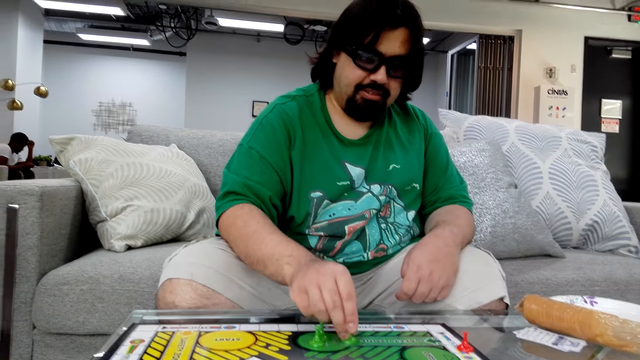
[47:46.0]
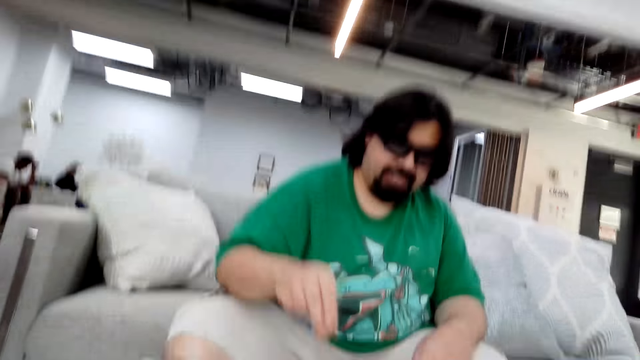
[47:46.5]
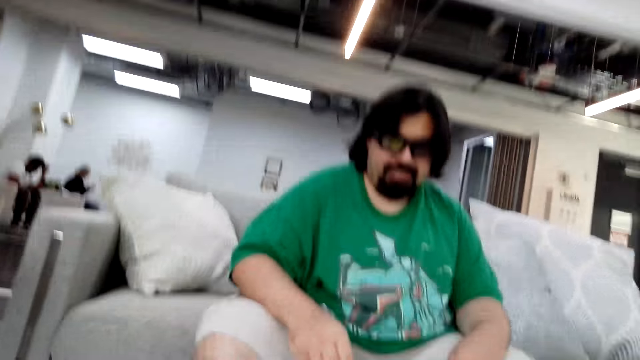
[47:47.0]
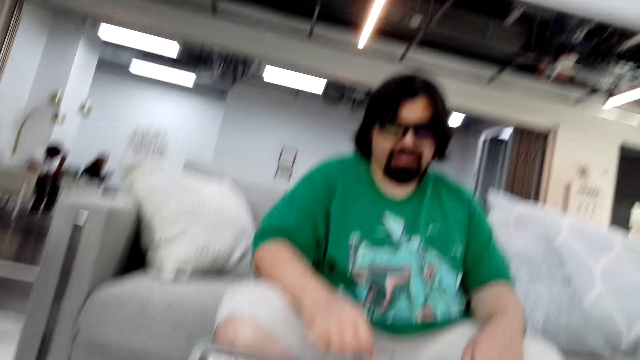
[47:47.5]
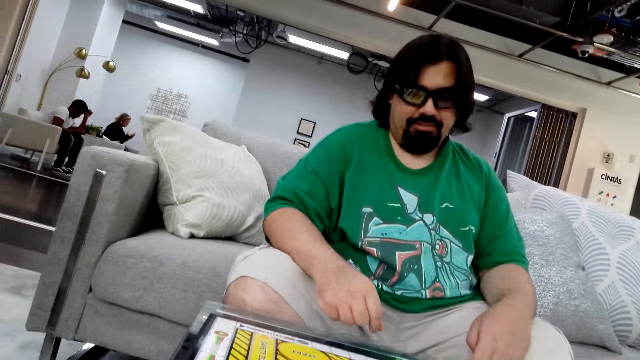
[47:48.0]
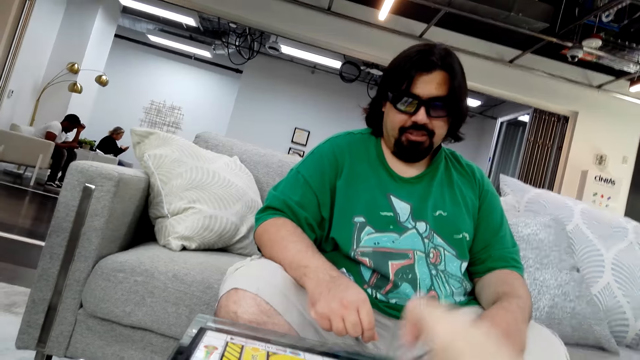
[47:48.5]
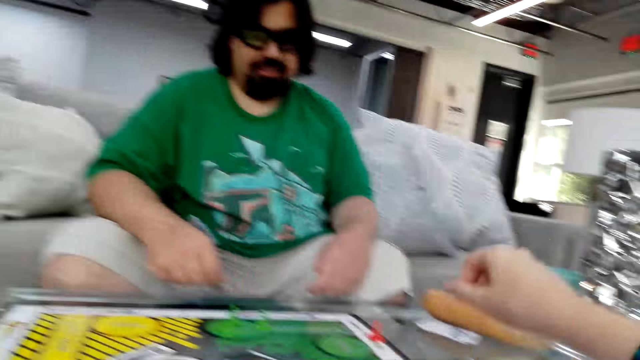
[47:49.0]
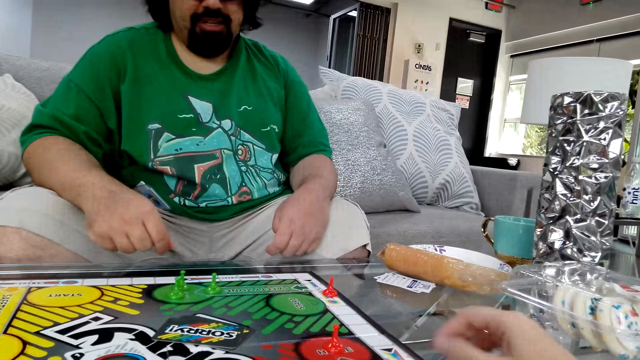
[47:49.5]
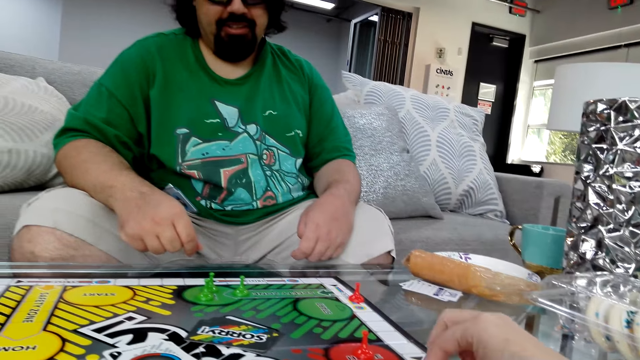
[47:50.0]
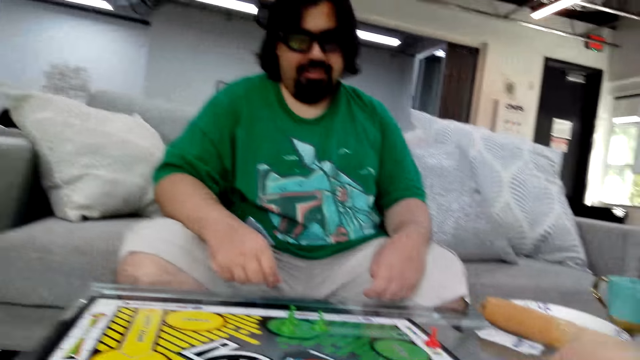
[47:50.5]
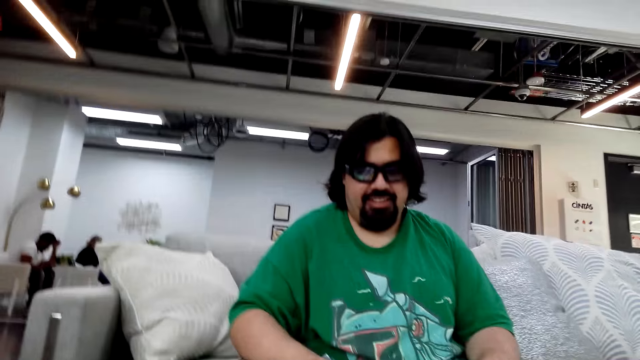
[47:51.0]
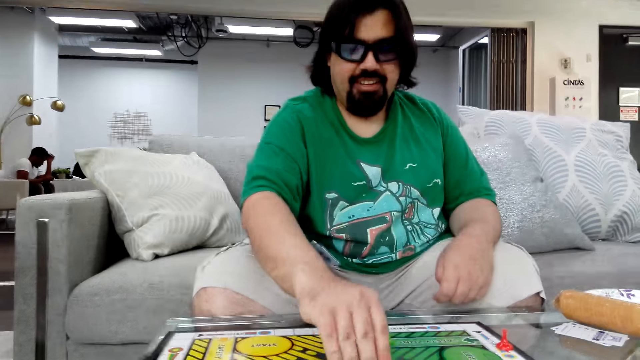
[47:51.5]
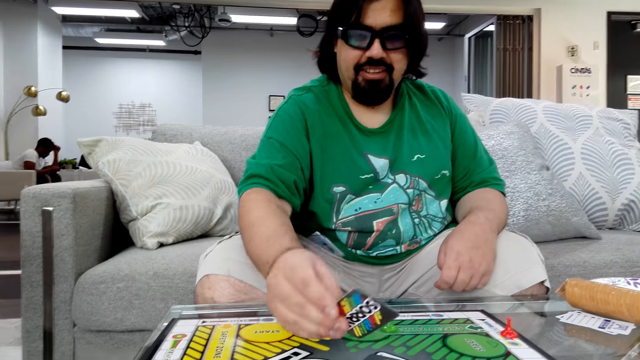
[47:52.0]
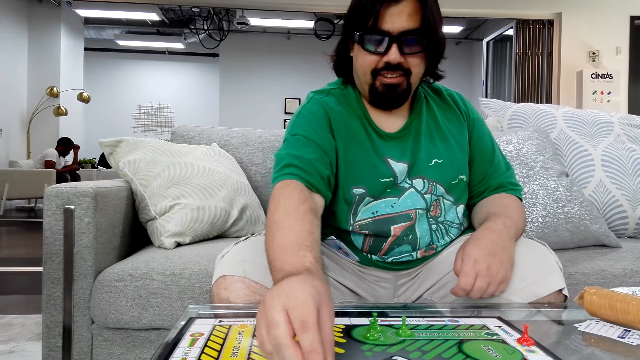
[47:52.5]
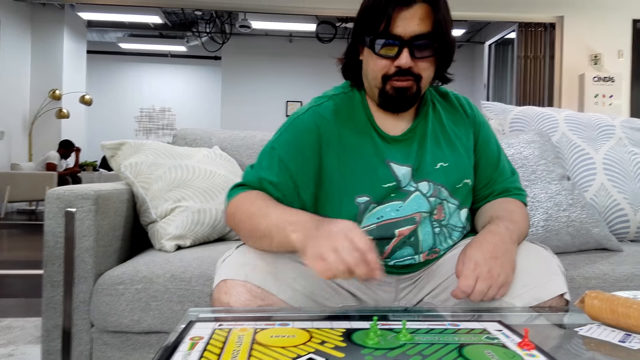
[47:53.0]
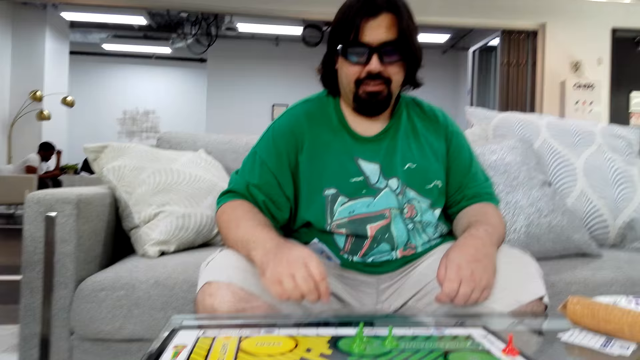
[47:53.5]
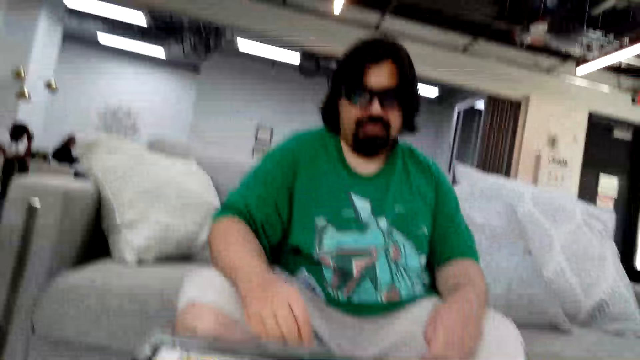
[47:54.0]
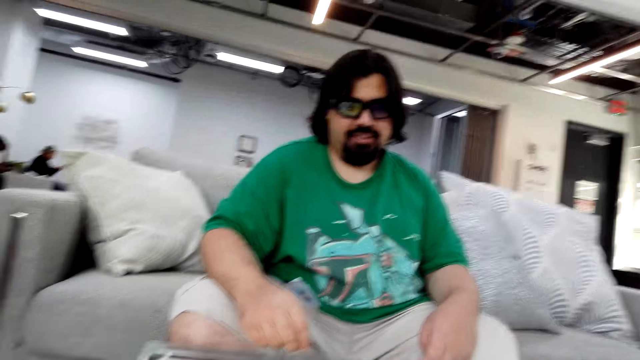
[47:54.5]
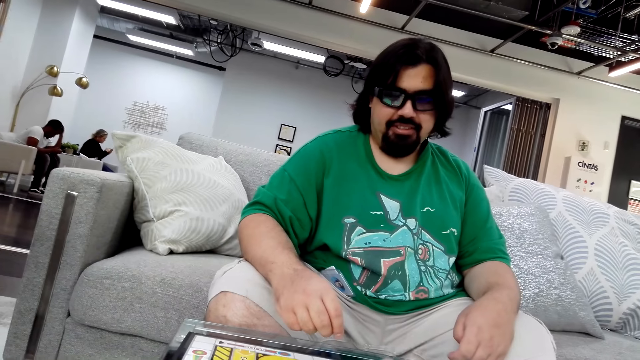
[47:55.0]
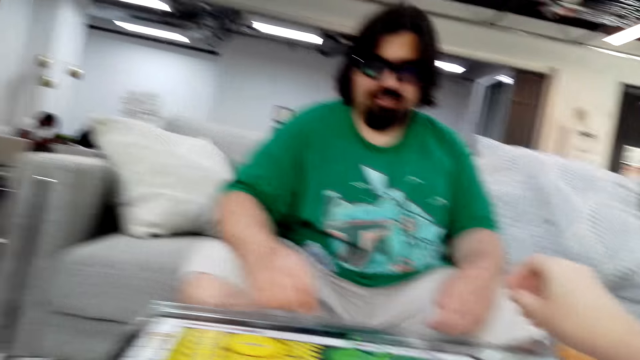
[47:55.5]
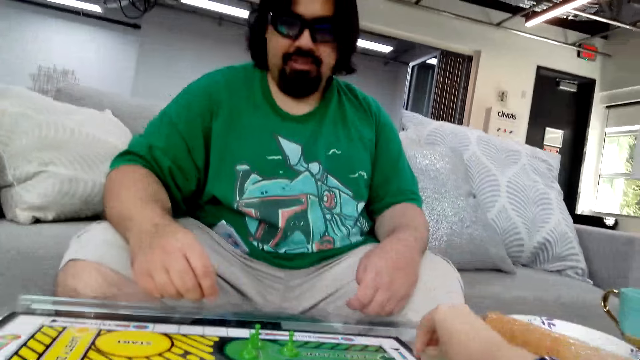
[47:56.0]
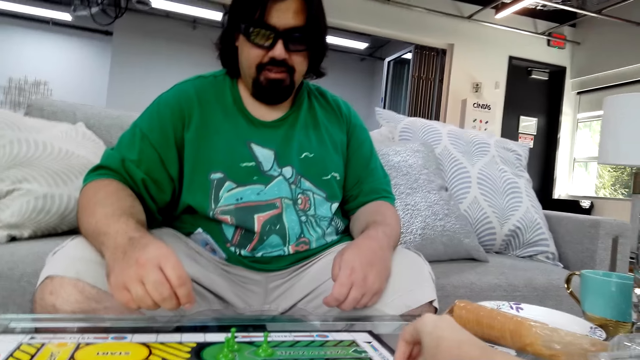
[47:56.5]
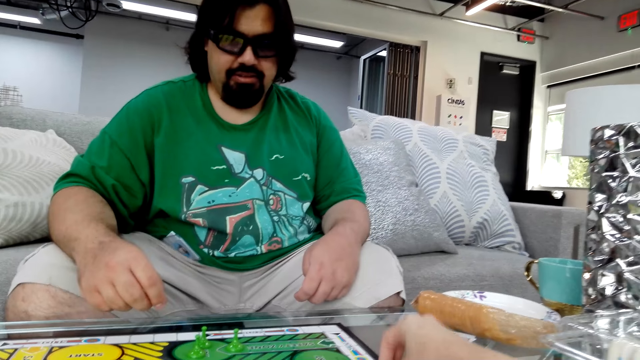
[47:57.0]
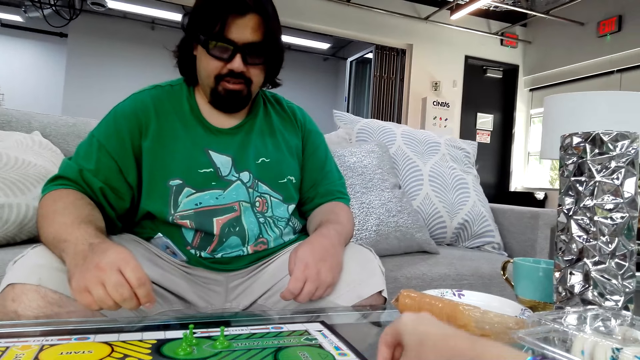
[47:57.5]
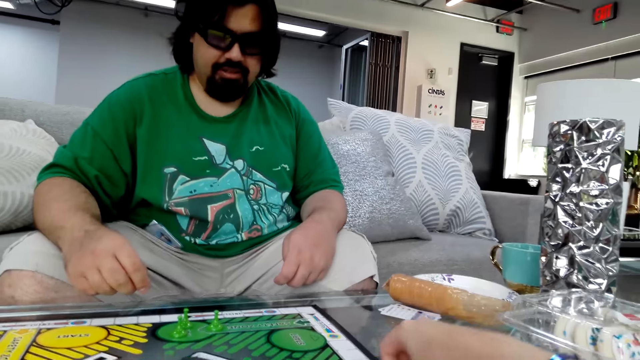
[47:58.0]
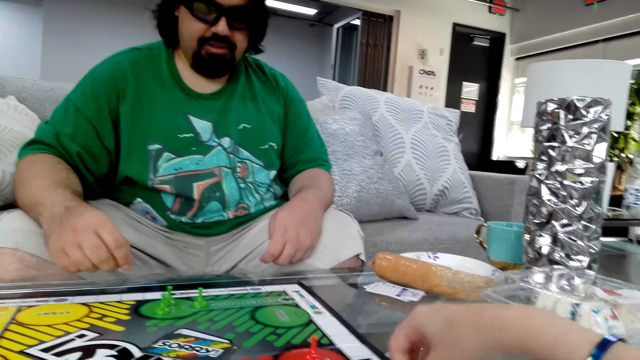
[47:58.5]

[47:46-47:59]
A man puts a stock on the board. The camera wearer talks, takes a card and puts the card on the board. The man talks. The camera wearer takes a stock and puts the stock on the board. The man picks a poker card from the table and puts the card on the board. The man reads the instructions. The camera wearer takes a card and puts the card on the board. They take a stock and move the stock on the board.

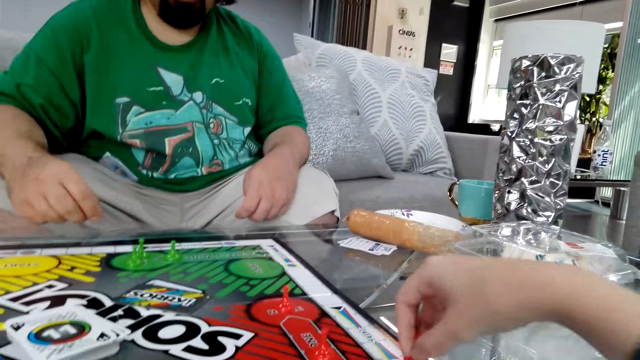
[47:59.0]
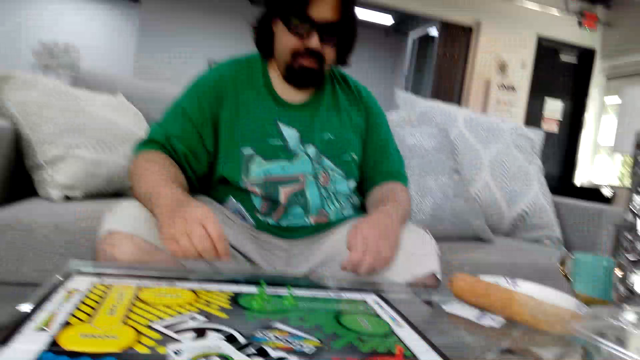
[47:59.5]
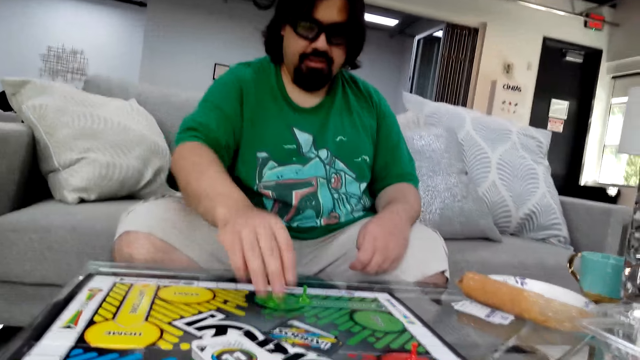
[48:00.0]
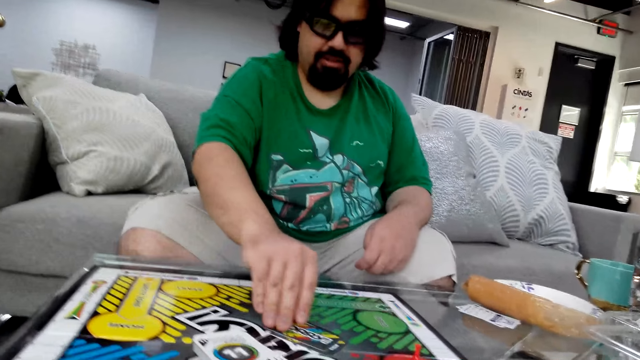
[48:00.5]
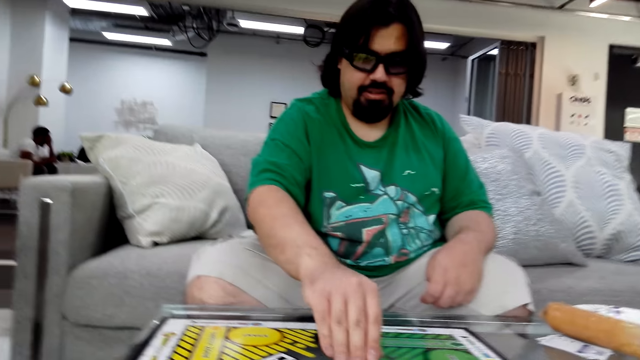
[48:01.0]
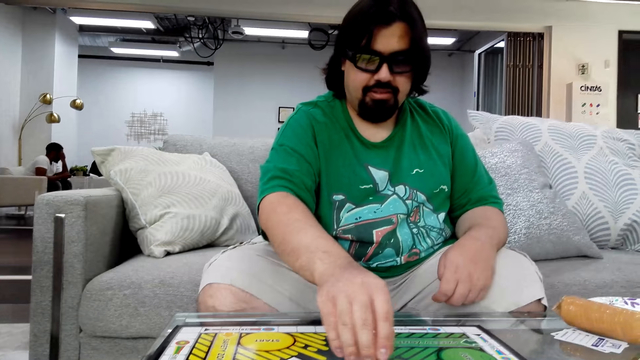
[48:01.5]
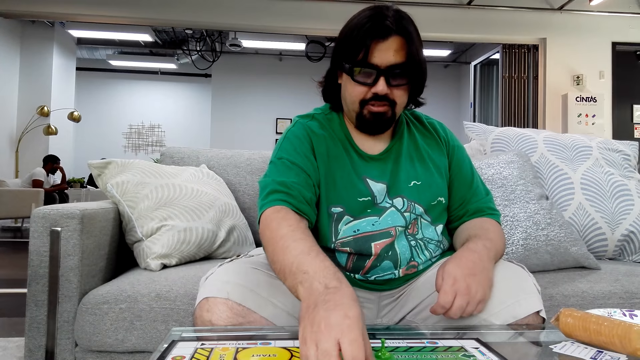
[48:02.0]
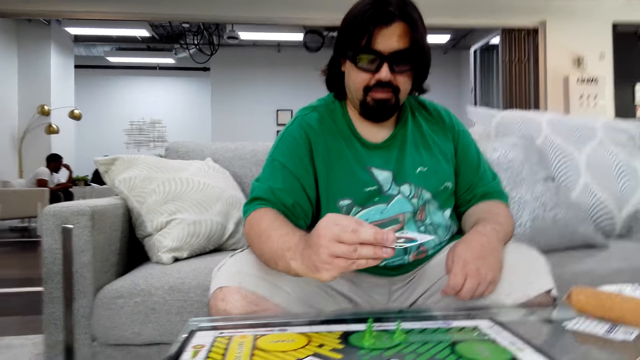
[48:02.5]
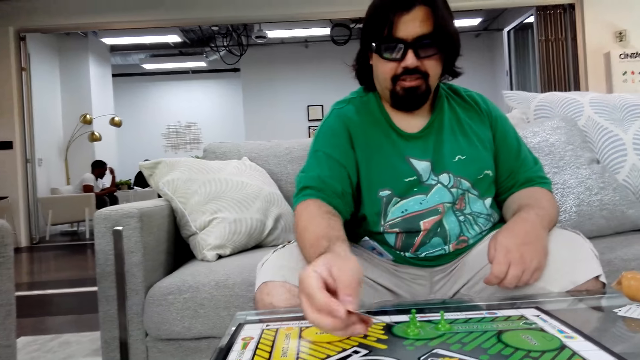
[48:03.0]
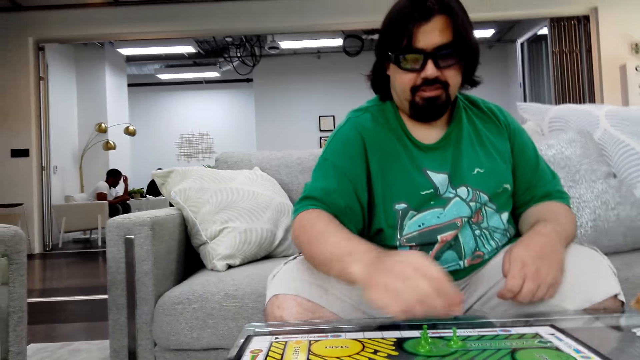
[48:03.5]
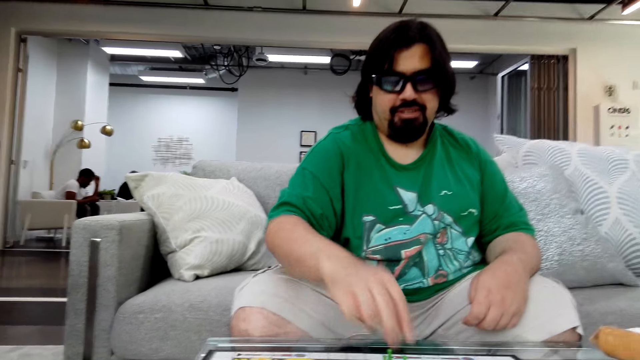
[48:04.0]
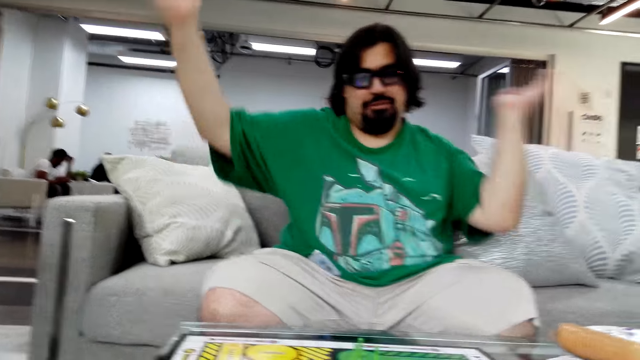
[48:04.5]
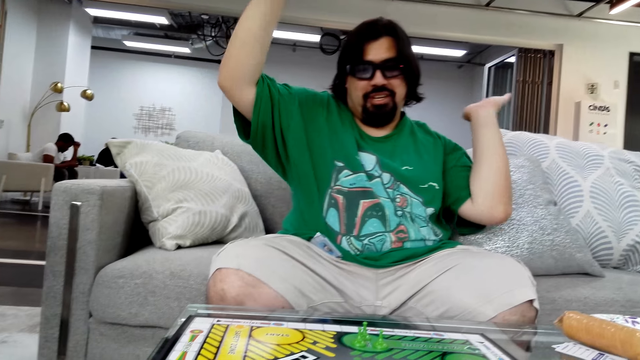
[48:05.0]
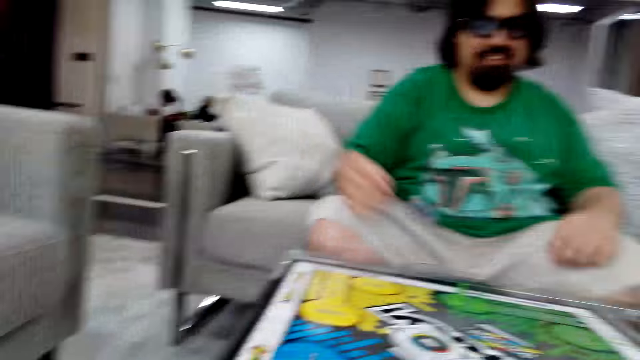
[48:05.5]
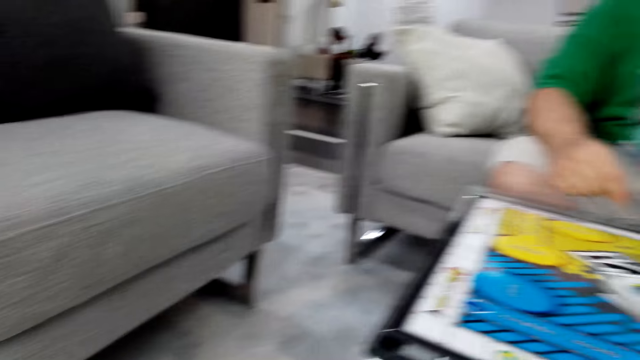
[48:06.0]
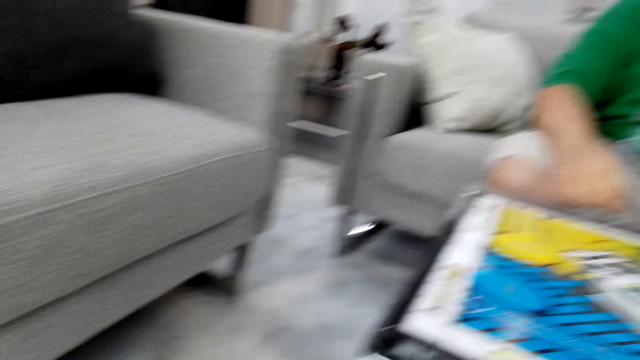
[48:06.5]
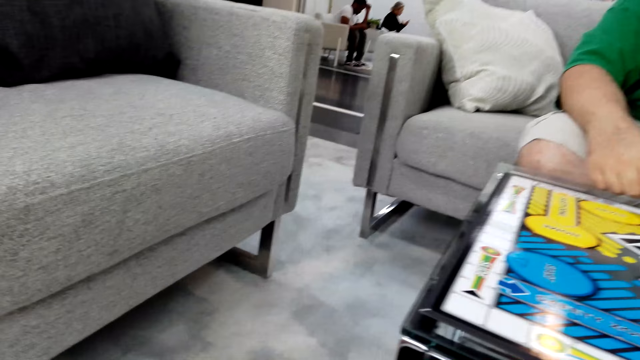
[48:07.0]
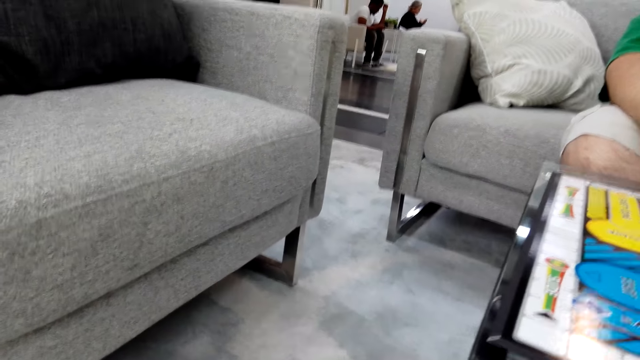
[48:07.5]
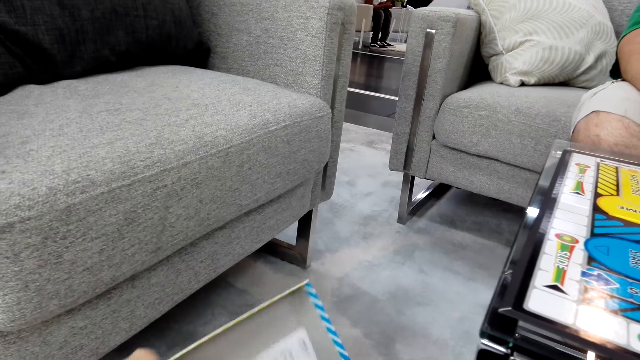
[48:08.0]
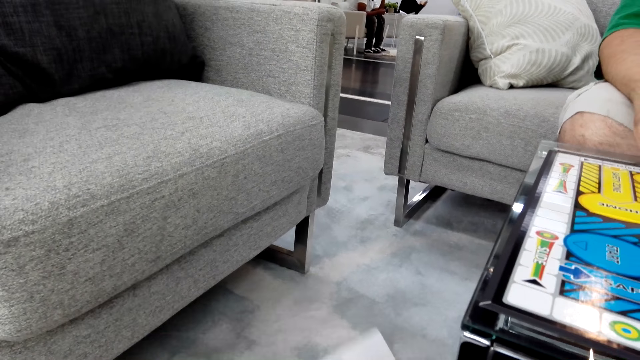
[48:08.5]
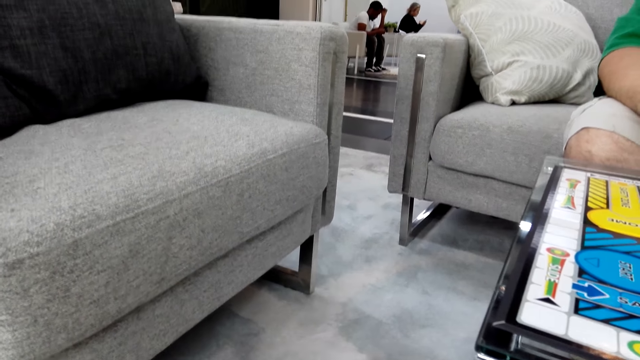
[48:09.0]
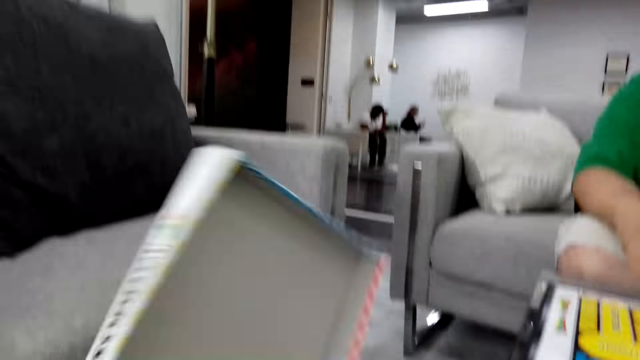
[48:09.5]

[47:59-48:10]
The camera wearer puts the stock on the board. A man picks a poker card from the table. The man puts the card on the board and talks. The man raises his hands. The camera wearer screams. She holds a box of the board game in her left hand. She takes the box.
